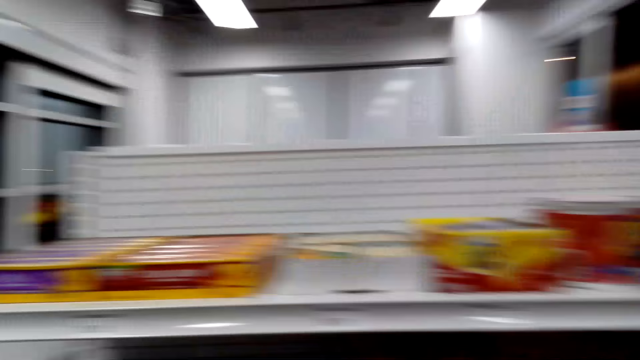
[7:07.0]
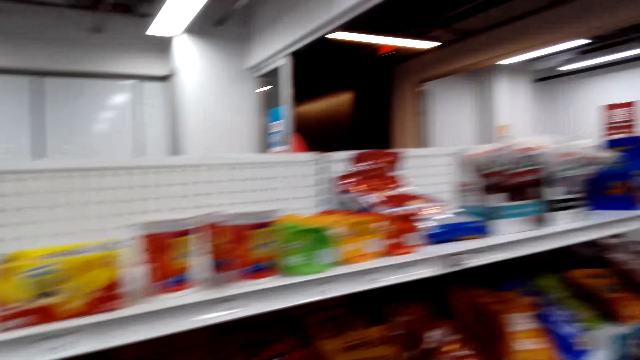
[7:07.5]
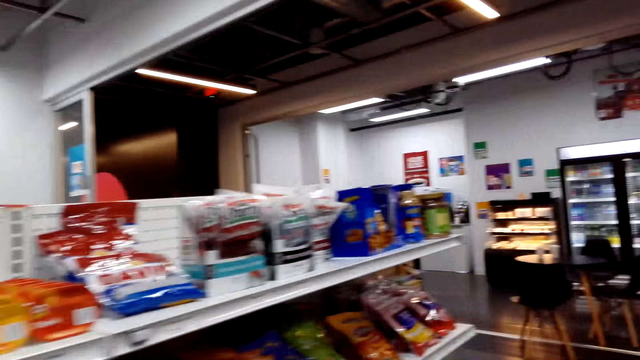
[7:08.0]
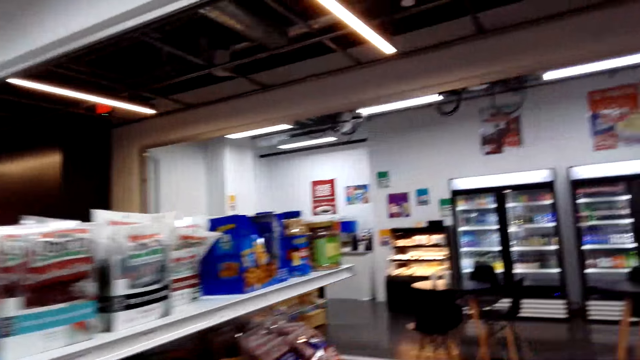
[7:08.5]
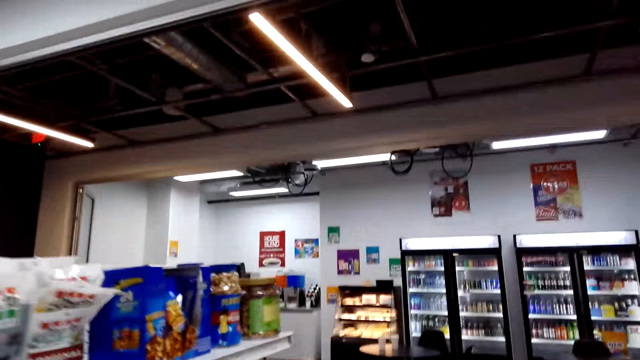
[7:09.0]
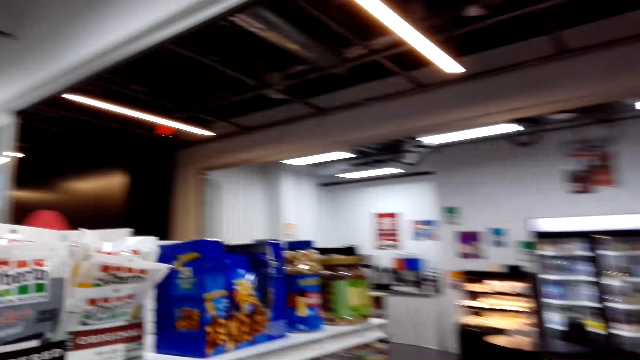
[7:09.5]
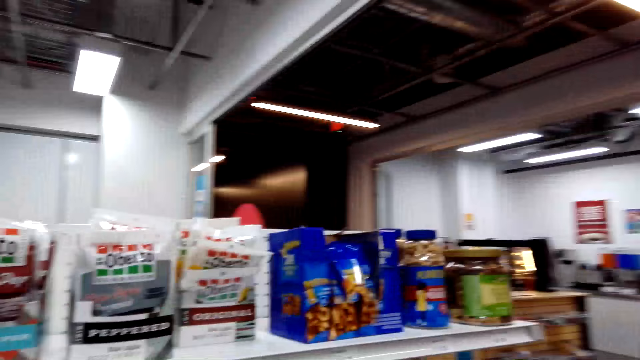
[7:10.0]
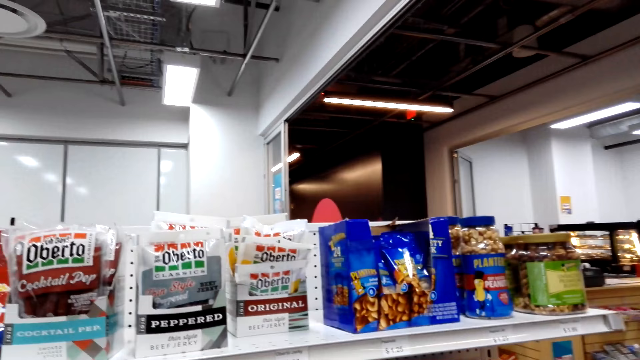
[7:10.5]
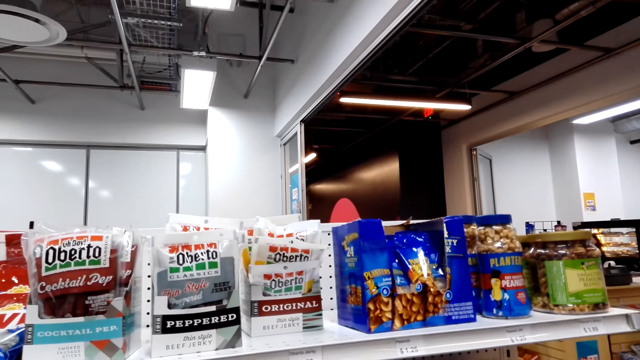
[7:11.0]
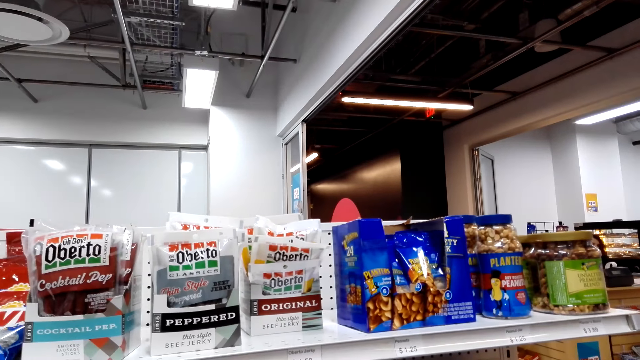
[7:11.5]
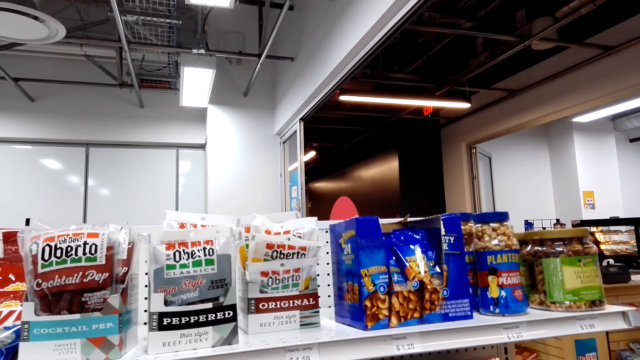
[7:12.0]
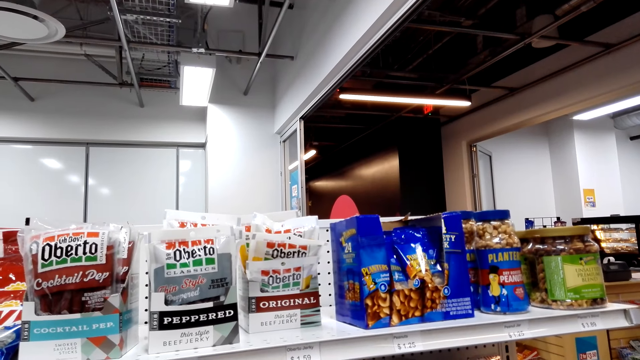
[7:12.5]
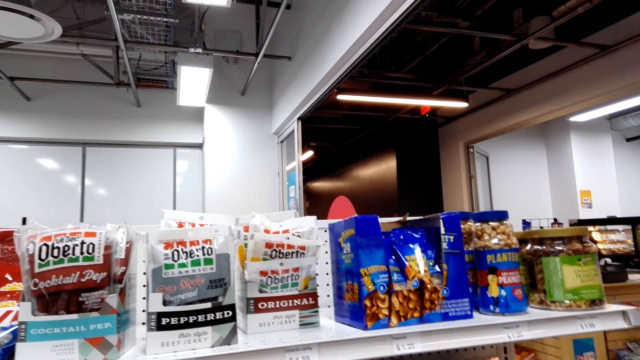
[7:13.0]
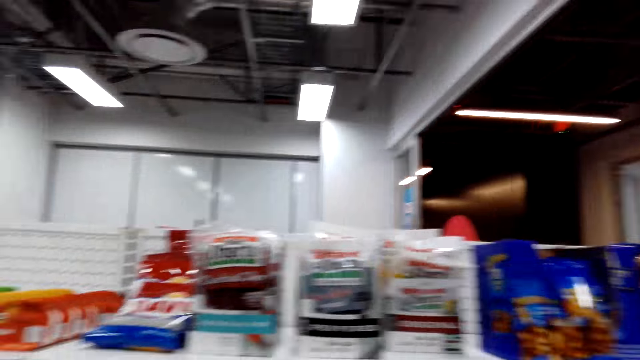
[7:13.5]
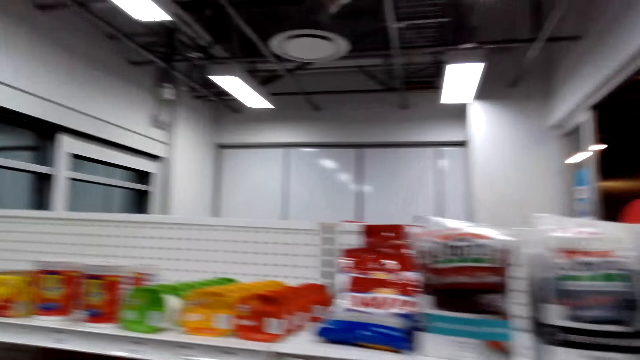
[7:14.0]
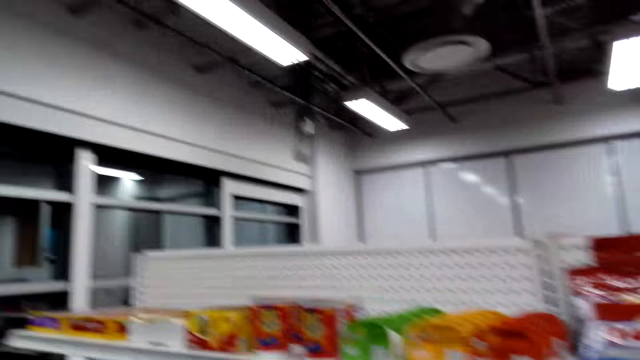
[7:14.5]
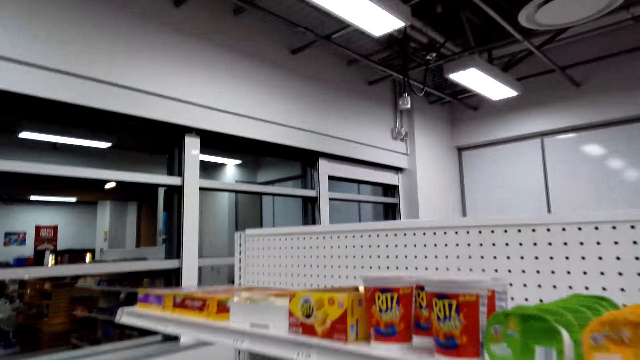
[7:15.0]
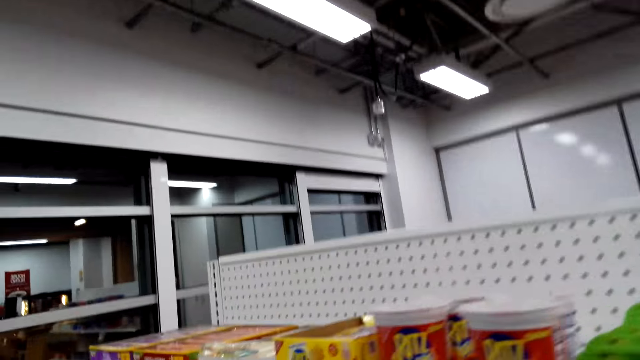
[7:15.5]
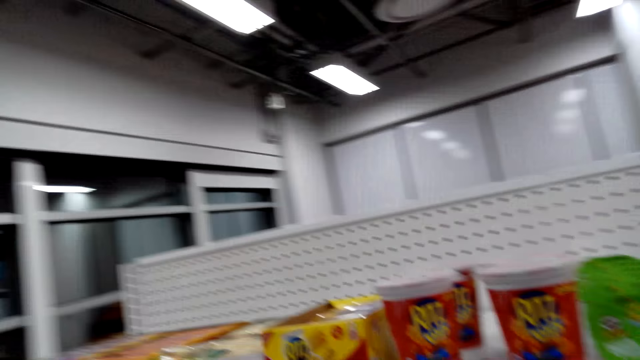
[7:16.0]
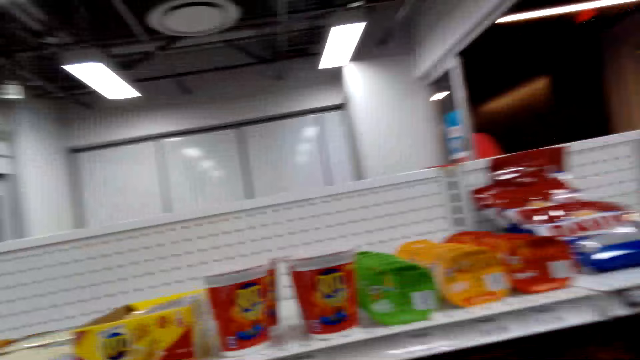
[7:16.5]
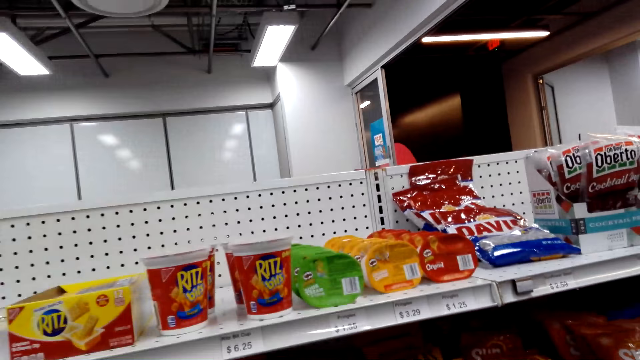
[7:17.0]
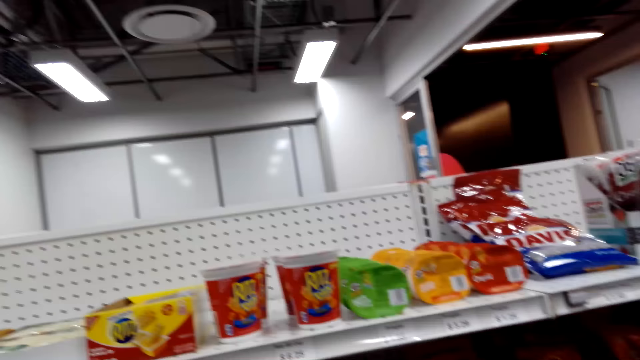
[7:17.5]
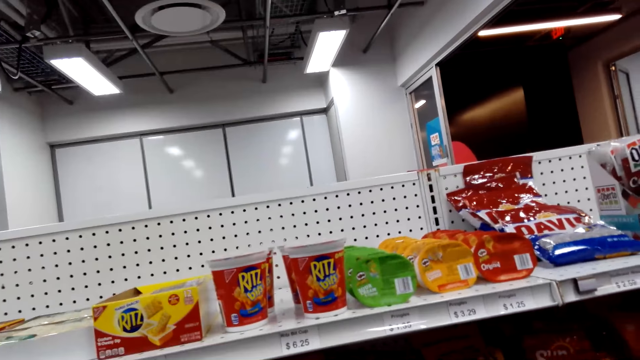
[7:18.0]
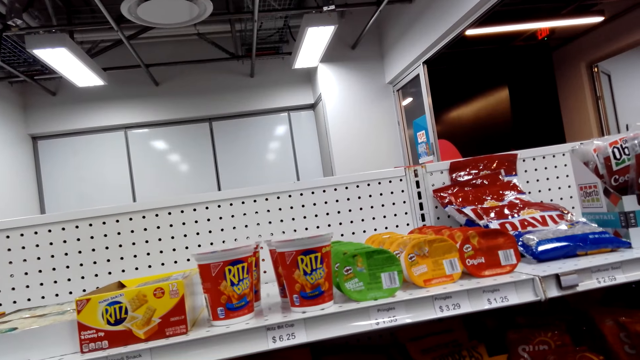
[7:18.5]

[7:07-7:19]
The camera wearer looks at candies on the shelves.

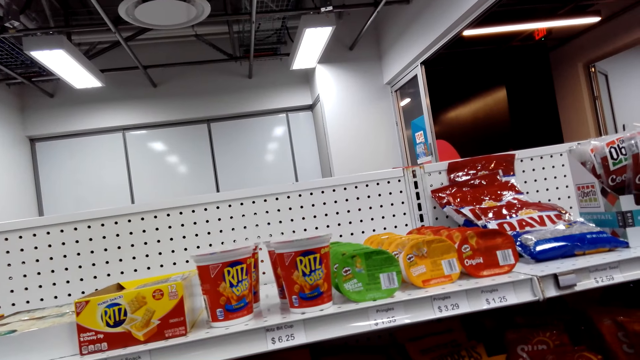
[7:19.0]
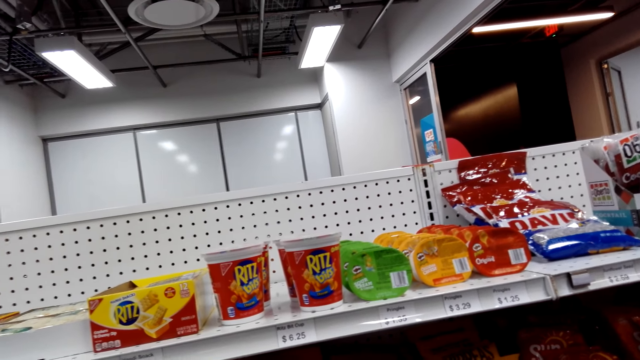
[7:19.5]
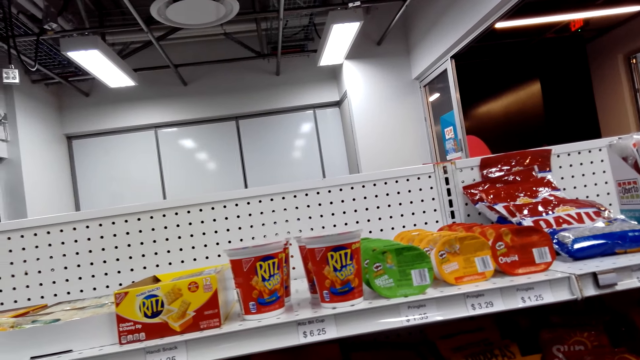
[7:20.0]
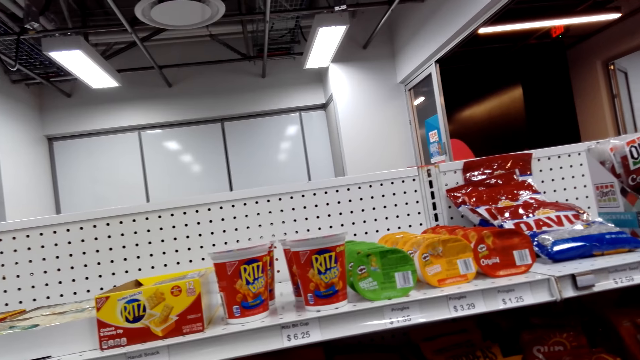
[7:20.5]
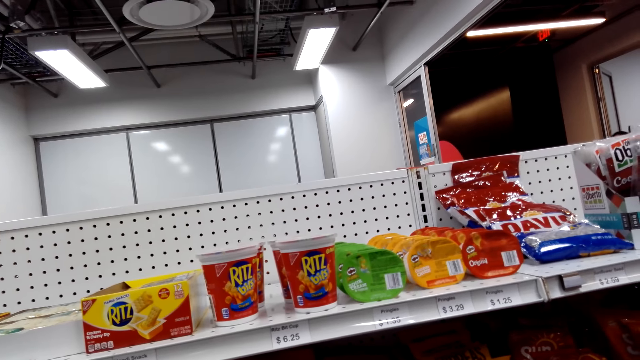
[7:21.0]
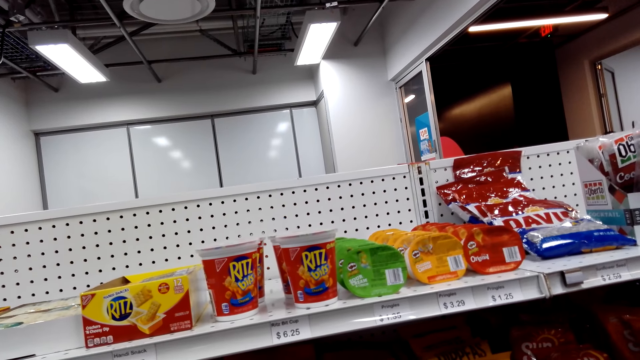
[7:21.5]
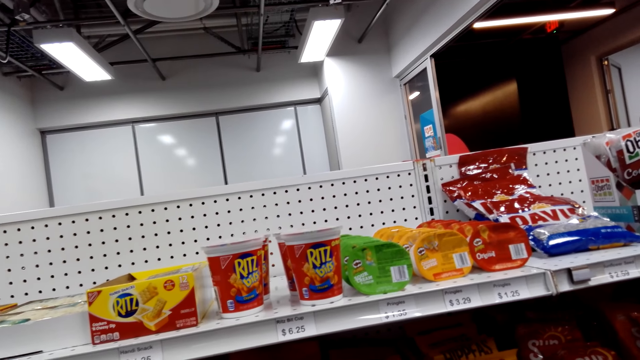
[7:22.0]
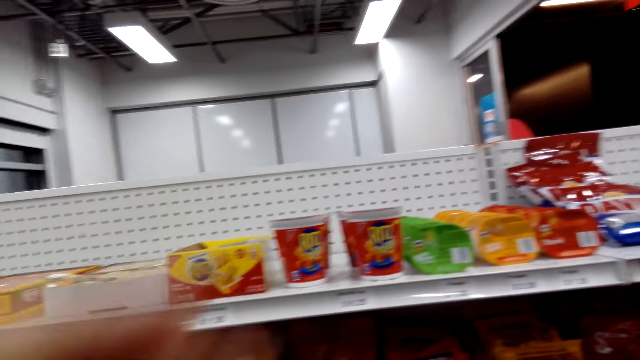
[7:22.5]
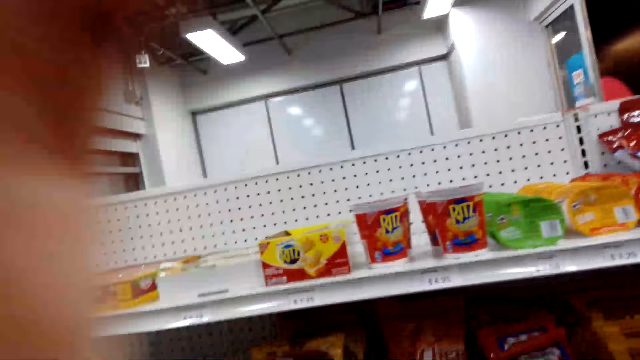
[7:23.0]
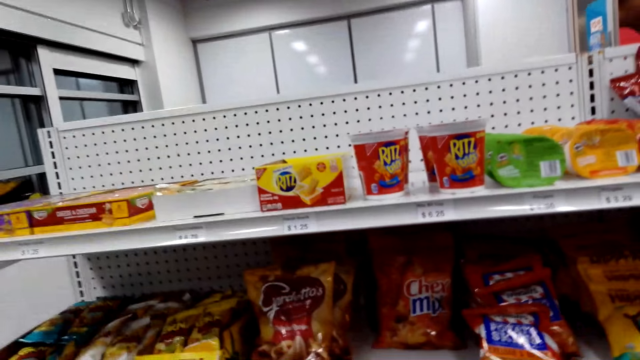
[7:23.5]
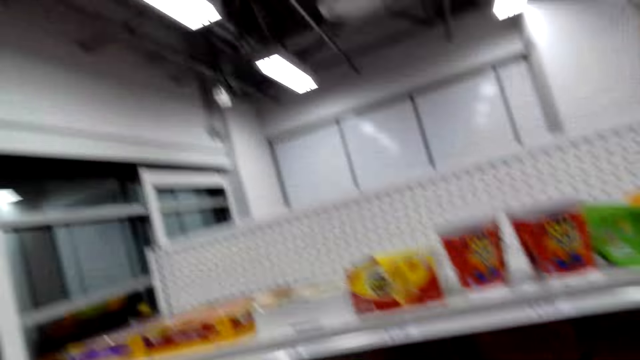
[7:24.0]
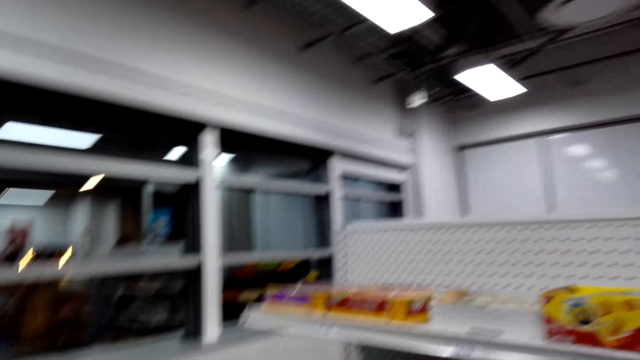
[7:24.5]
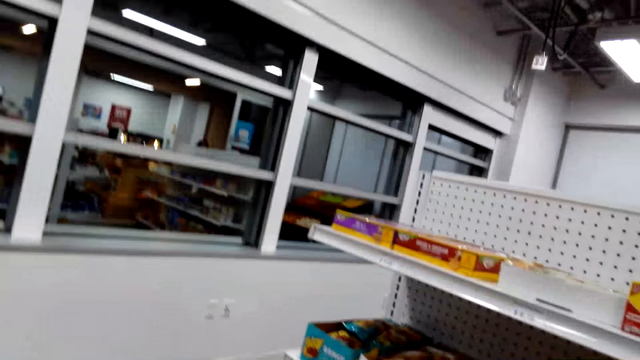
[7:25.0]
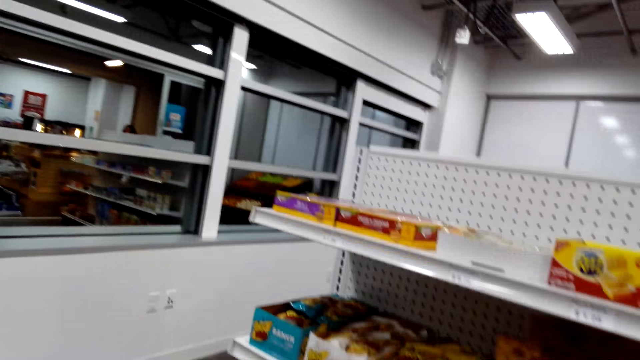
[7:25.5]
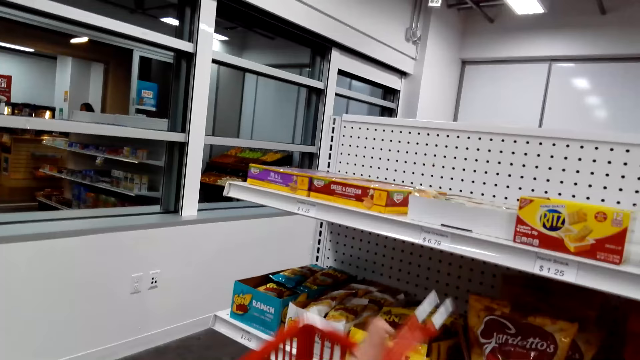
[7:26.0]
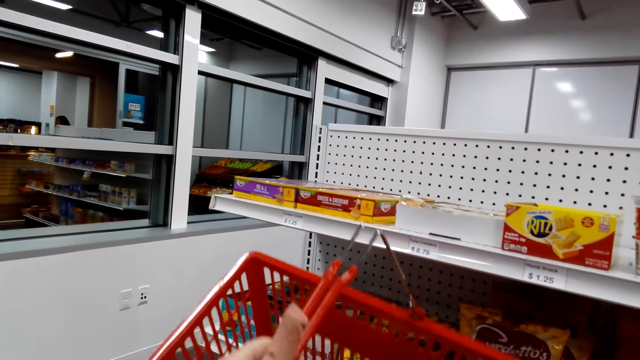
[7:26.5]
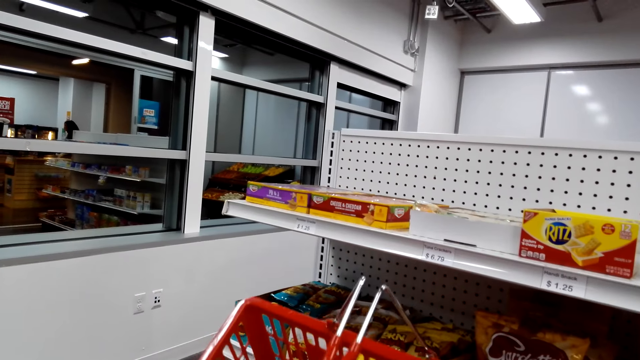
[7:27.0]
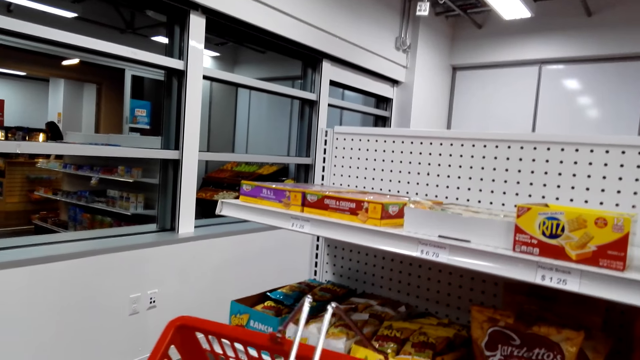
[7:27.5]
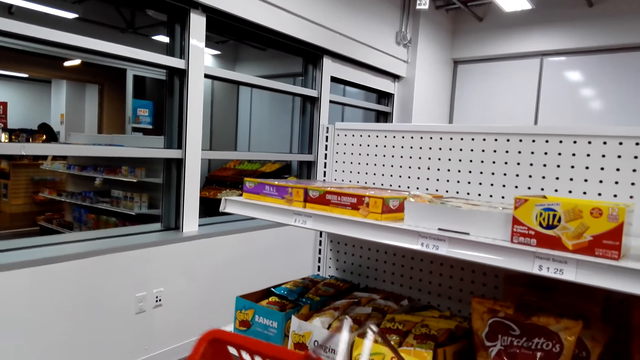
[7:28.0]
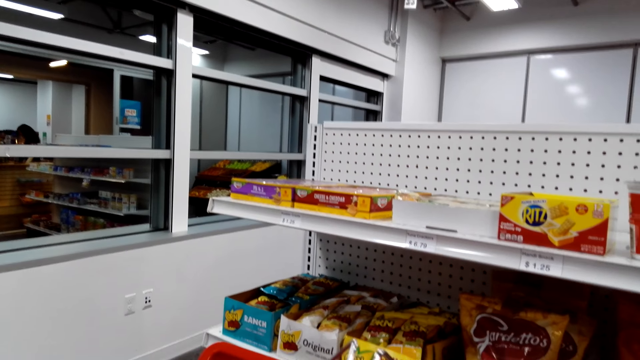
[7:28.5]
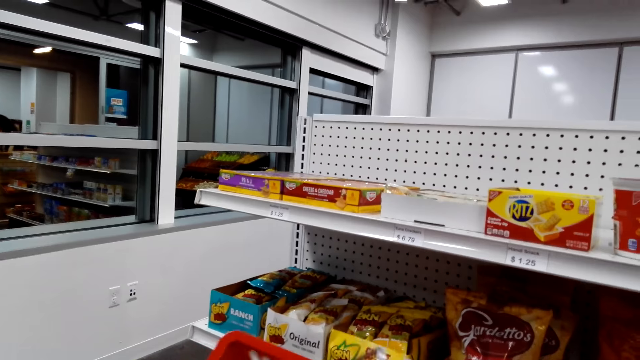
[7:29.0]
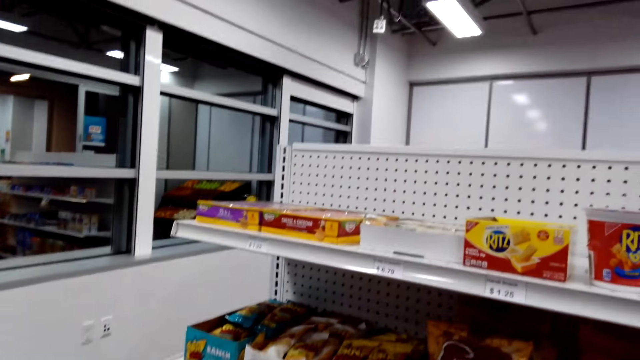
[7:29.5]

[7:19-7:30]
The camera wearer moves the left hand. They lift up the hand. They walk around the shop. They lift up the shopping basket.
